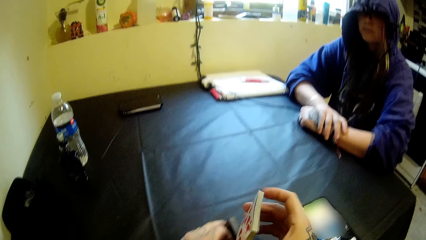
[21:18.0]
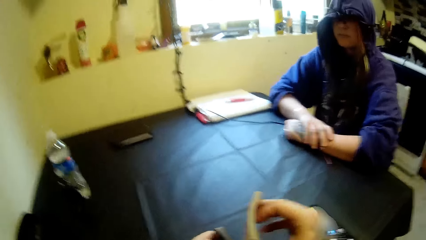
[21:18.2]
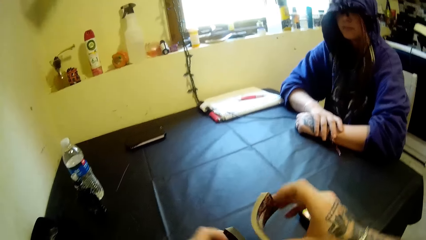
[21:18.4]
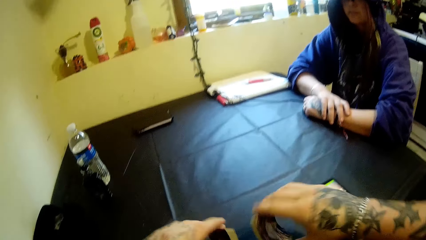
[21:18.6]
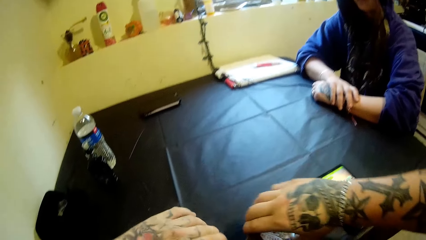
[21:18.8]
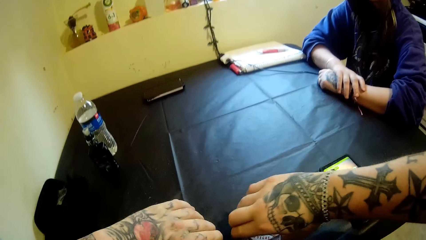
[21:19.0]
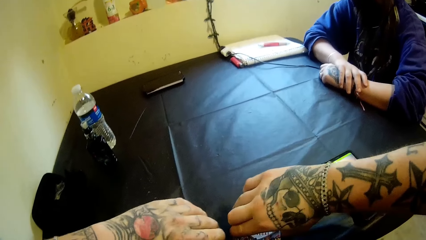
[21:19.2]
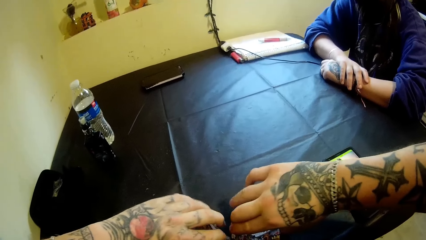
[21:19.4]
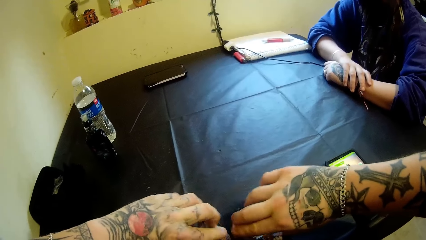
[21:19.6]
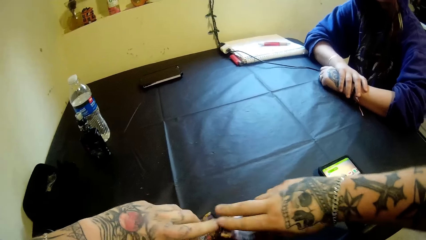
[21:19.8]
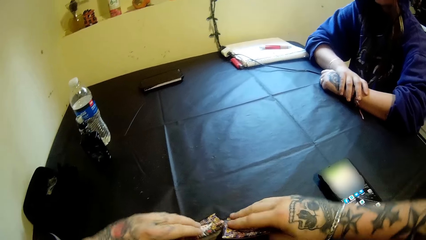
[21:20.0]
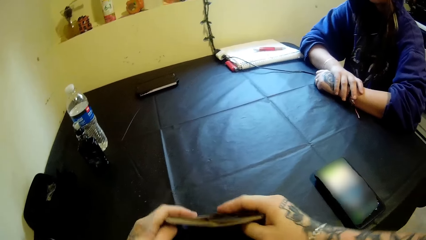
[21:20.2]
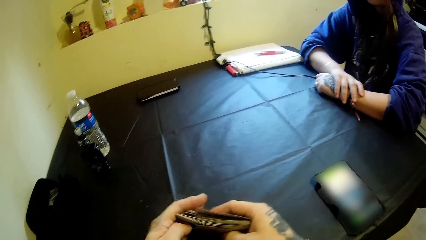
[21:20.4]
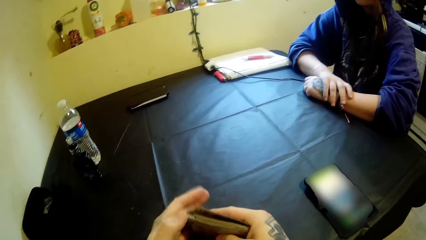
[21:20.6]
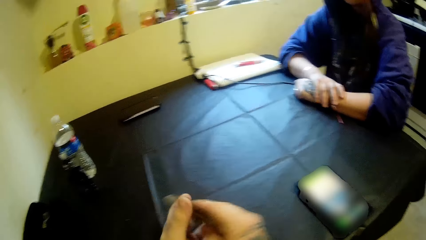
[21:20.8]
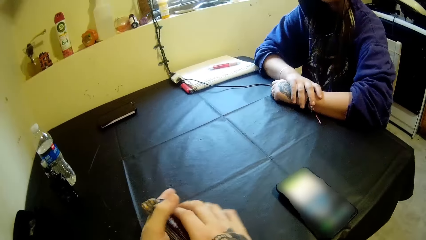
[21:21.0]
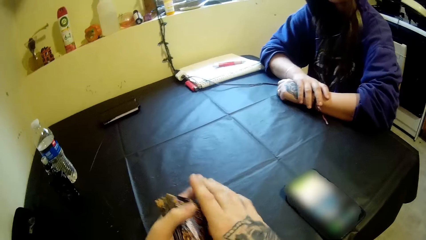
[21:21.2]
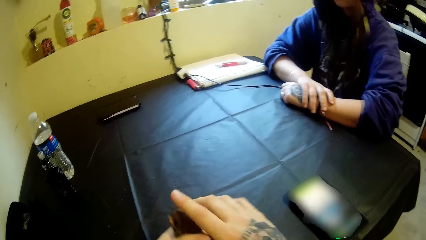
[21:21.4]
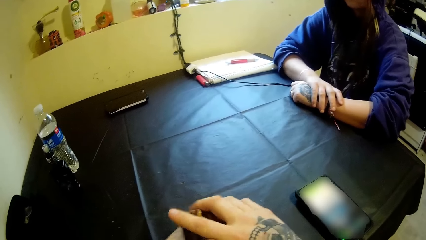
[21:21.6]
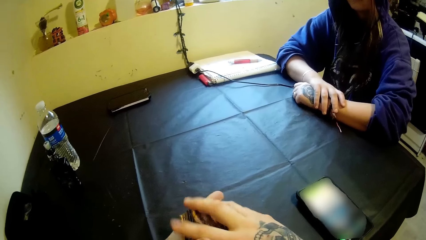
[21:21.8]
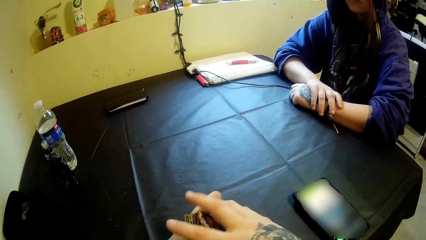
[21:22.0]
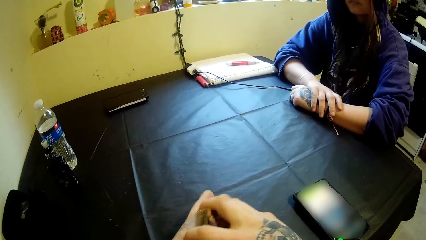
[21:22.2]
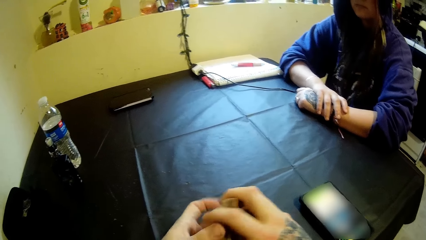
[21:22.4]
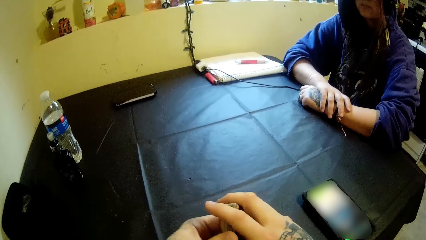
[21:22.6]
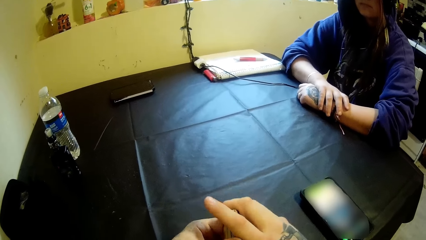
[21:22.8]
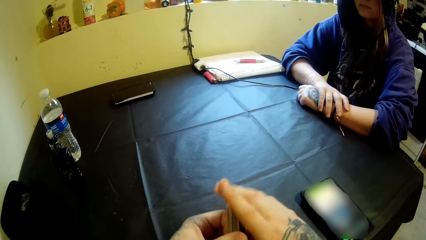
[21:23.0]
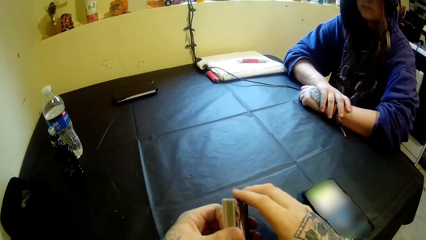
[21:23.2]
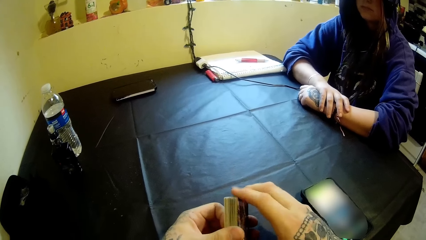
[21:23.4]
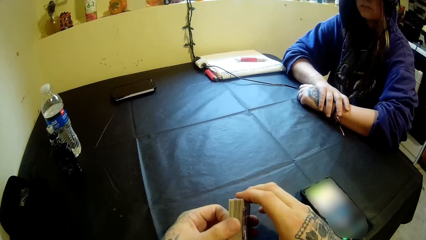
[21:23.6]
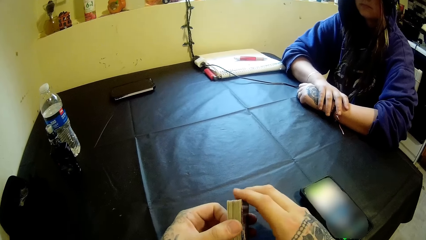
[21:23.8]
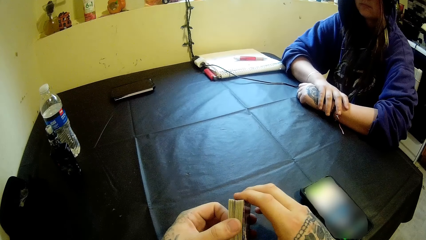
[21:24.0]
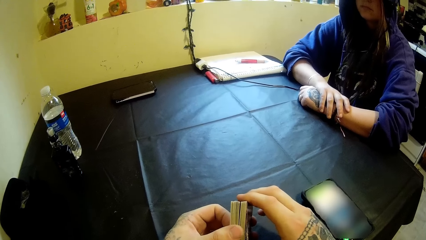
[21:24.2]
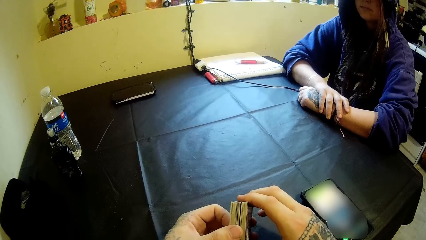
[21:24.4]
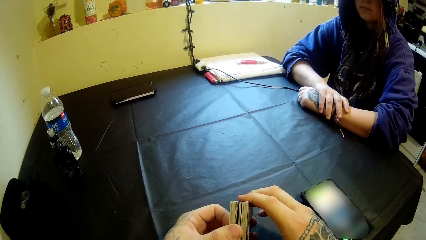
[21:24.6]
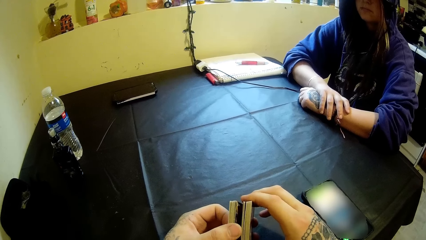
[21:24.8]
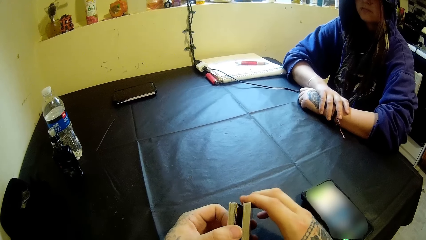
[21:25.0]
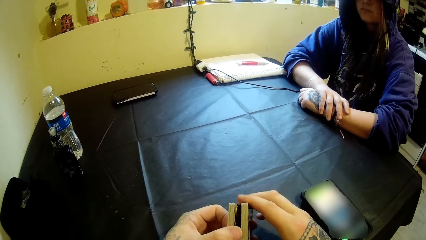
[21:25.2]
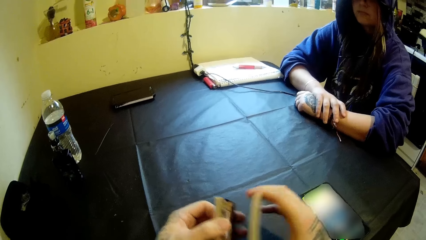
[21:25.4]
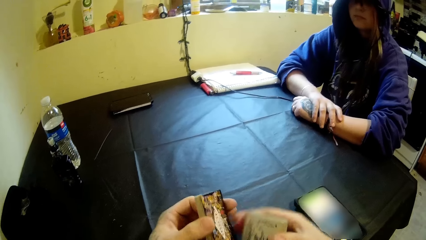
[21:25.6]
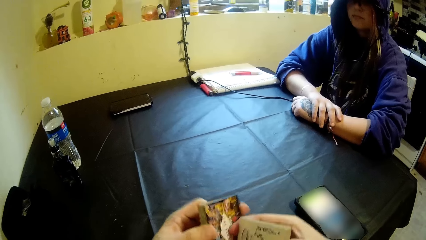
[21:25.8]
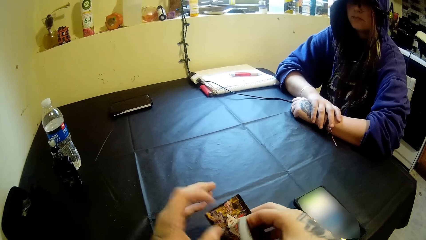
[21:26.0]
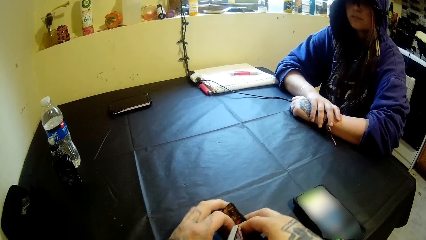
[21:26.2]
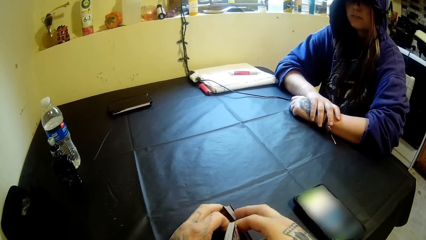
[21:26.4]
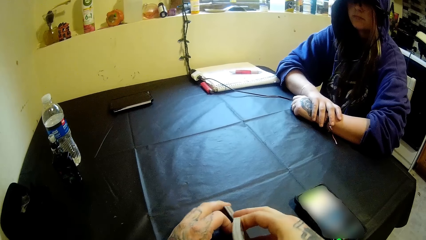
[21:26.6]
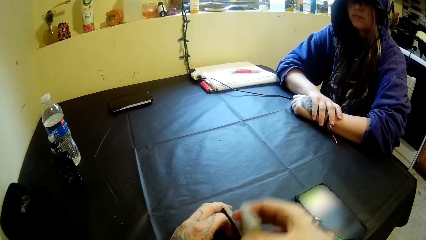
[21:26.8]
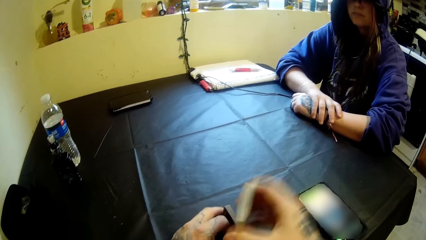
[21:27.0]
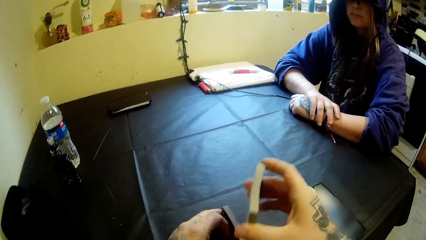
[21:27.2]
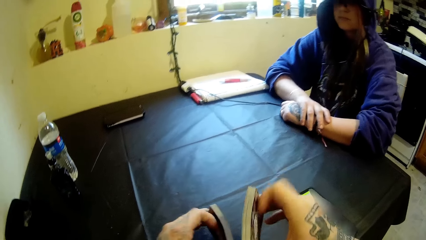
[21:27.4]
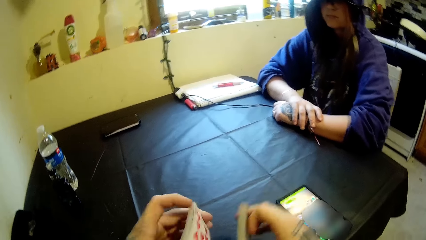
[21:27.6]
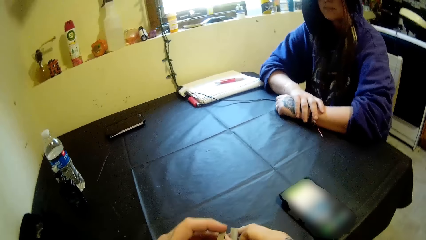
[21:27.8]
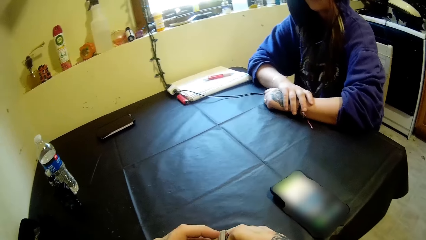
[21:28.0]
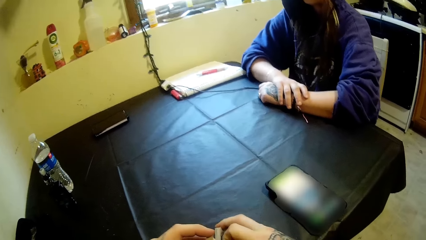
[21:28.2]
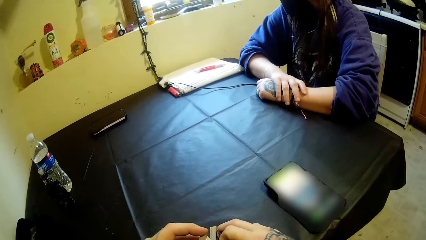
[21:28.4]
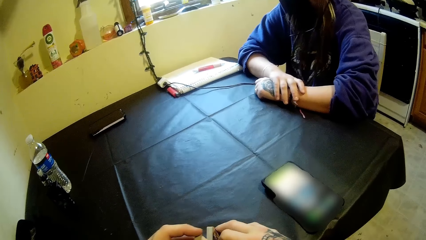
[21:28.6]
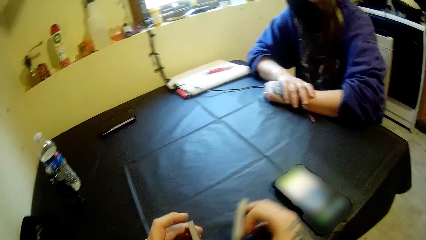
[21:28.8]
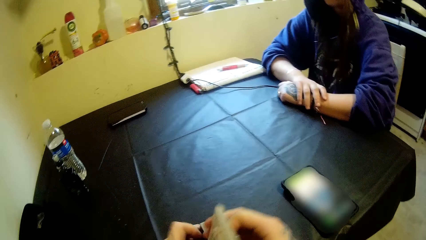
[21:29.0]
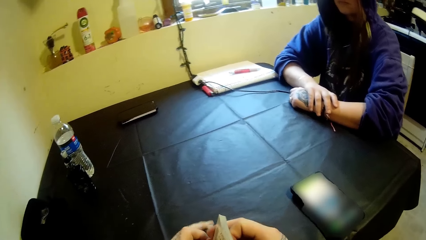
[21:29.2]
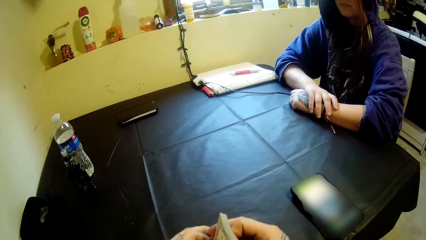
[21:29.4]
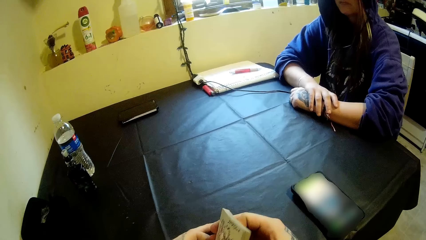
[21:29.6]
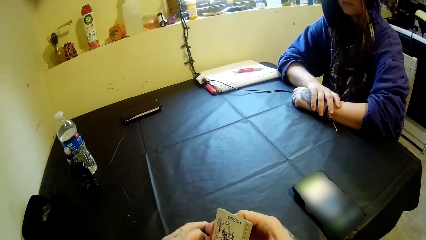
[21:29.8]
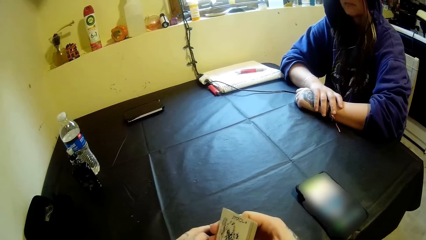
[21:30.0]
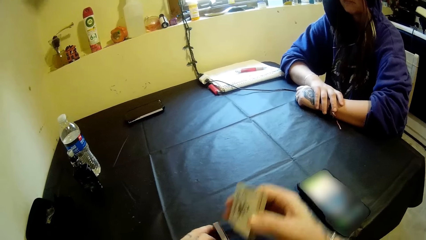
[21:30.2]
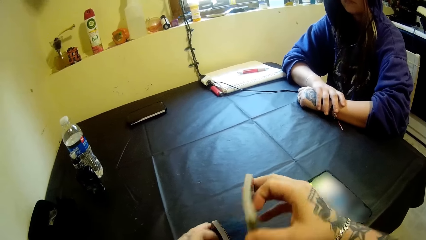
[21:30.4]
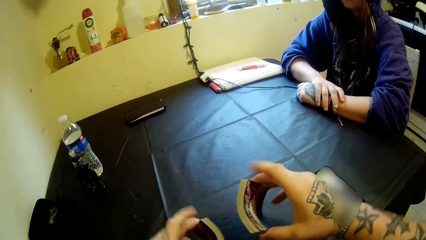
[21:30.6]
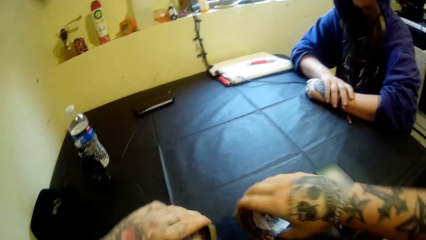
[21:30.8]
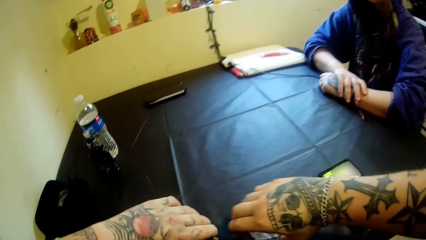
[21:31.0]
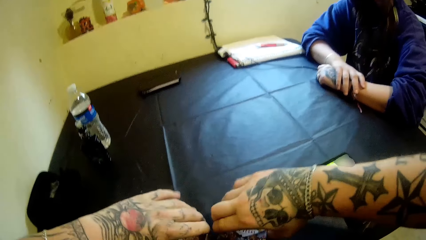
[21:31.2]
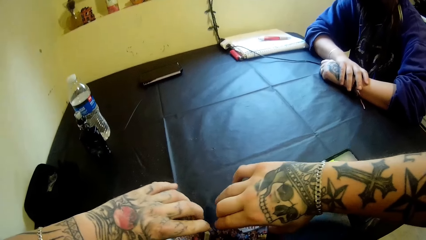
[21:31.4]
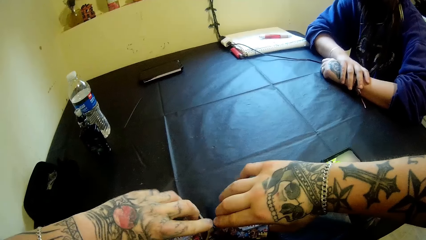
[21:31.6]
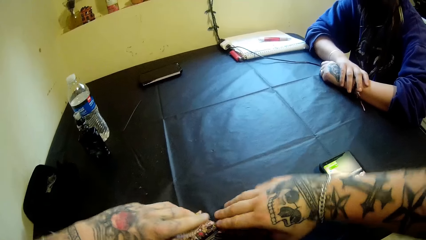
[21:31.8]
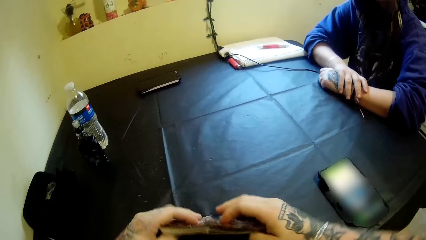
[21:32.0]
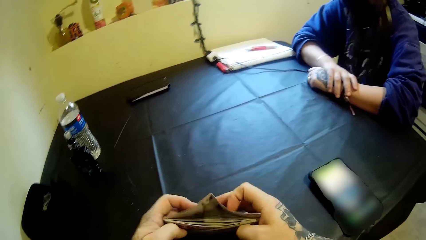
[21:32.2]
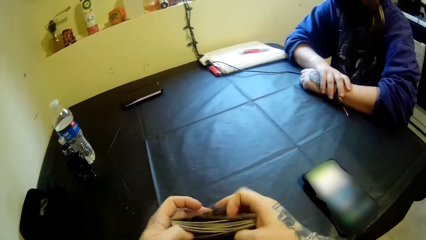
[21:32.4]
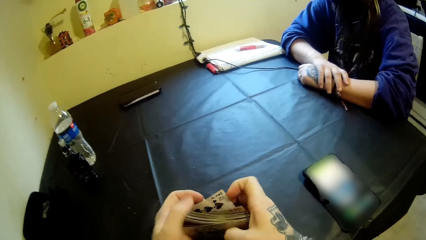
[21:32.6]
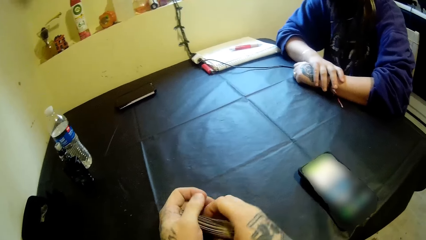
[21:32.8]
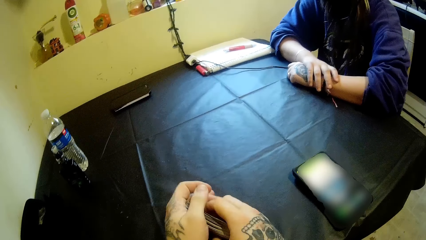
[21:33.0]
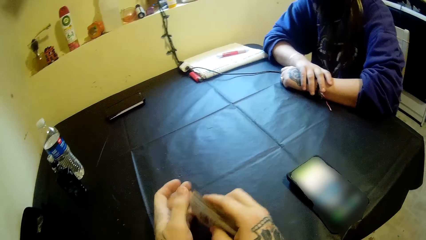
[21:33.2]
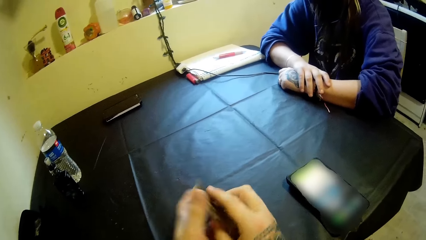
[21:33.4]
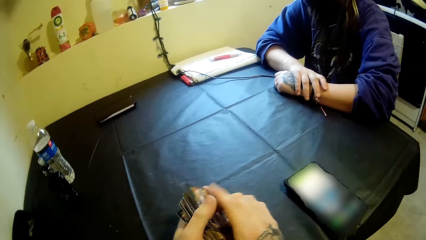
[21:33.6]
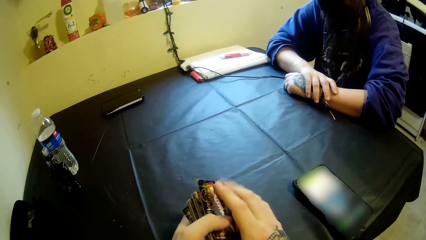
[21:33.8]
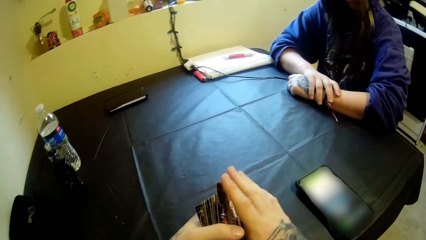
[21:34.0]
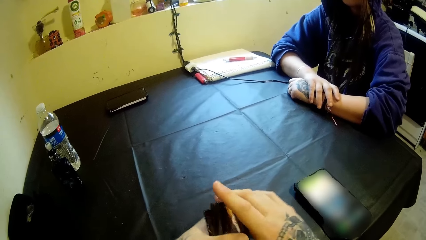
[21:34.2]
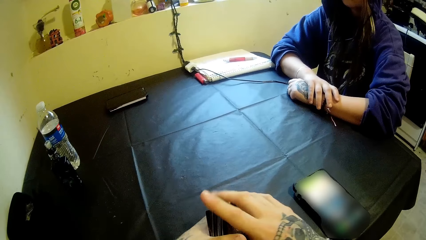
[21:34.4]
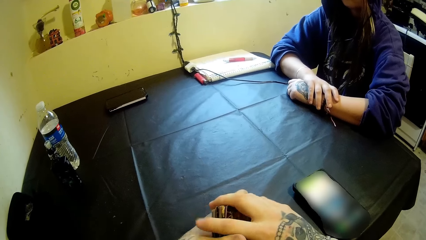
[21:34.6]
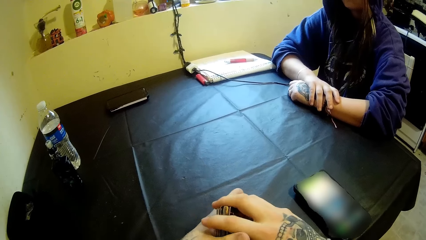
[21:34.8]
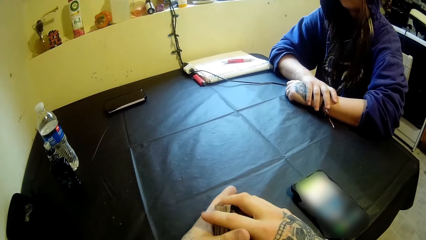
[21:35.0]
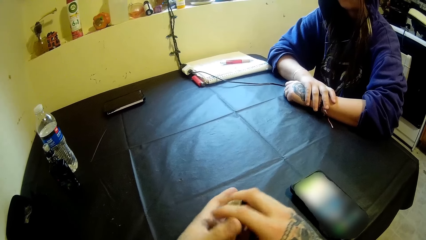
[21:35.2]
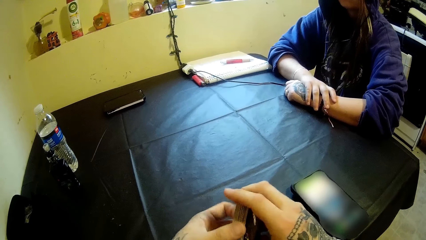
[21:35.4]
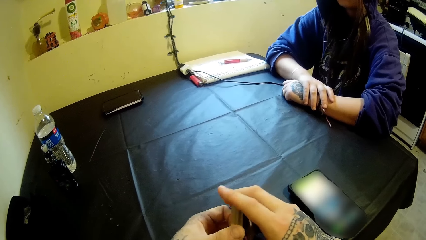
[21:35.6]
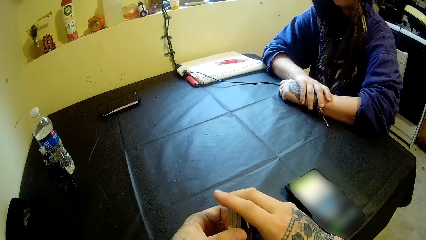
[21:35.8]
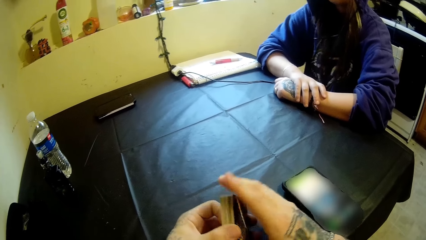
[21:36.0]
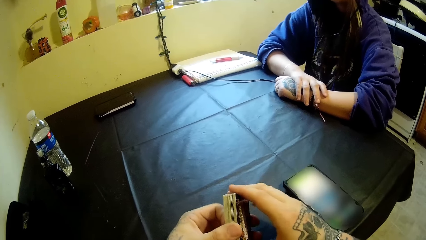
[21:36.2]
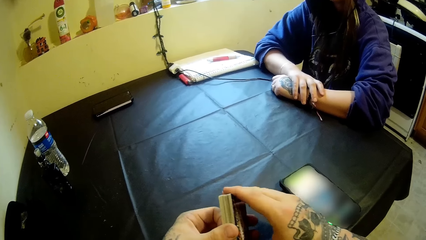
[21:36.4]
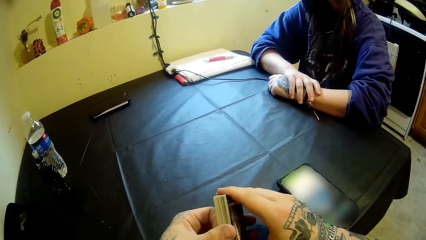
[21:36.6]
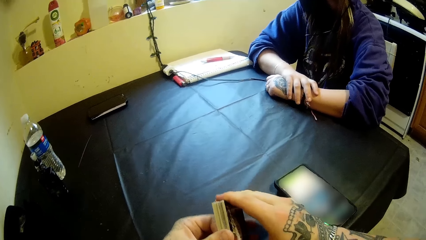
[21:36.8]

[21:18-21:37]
The camera wearer puts the cards in both hands on the table. He puts the cards in both hands on the table again. He adjusts the cards with both hands. He splits the cards into both hands. He places the cards in his left hand on the table. He hits the cards in his left hand with the cards in his right hand. He places the cards in both hands together. He puts the cards in his right hand on the cards in his left hand. He puts the cards in both hands on the table. He puts the cards together with both hands. He adjusts the cards with both hands.
